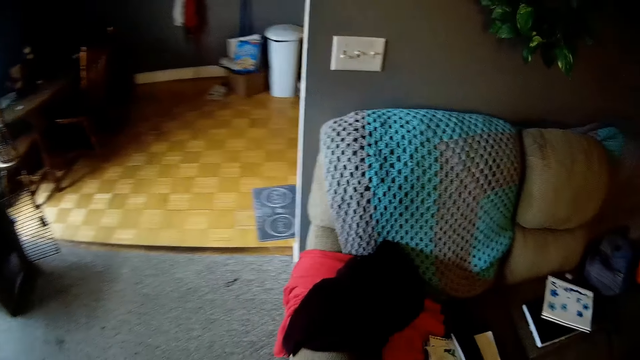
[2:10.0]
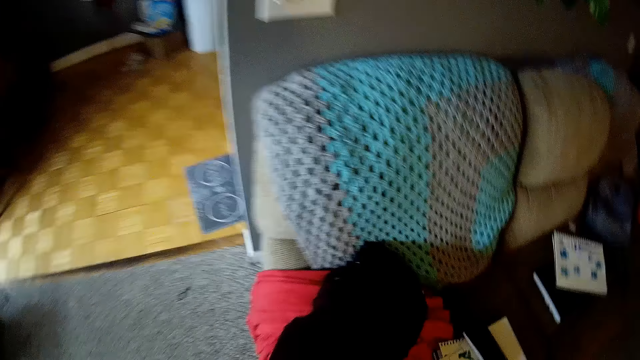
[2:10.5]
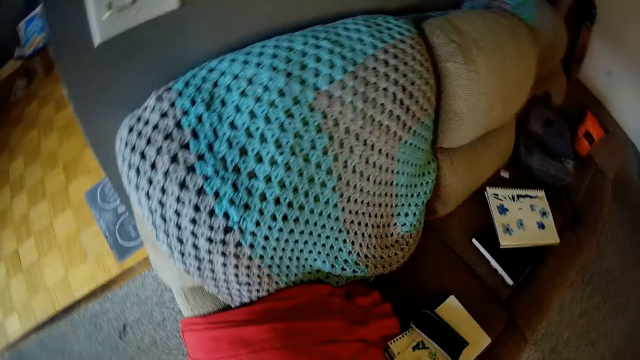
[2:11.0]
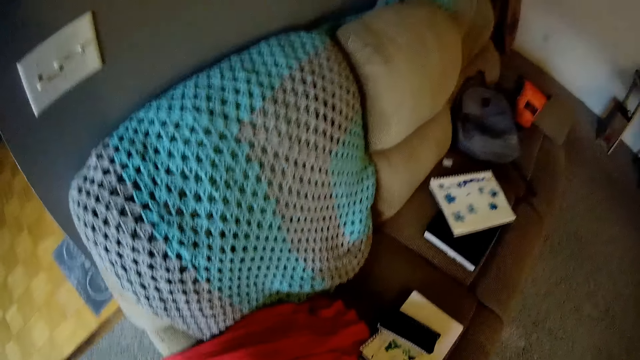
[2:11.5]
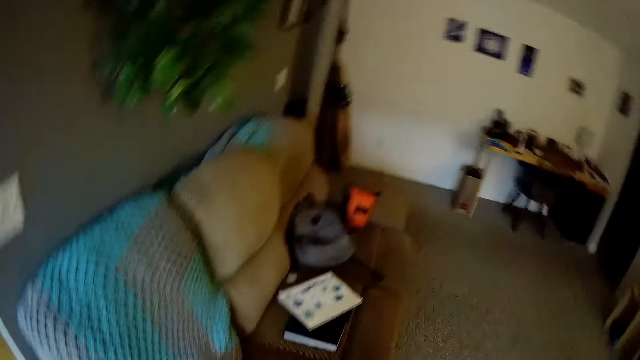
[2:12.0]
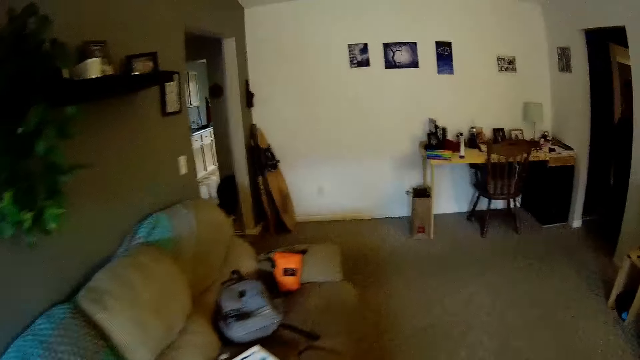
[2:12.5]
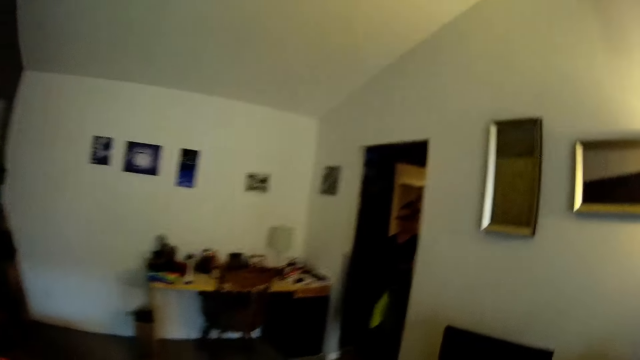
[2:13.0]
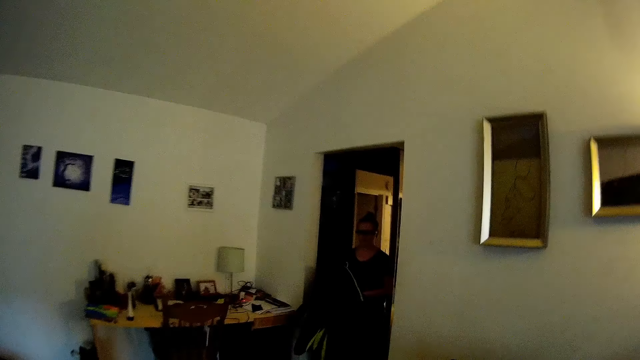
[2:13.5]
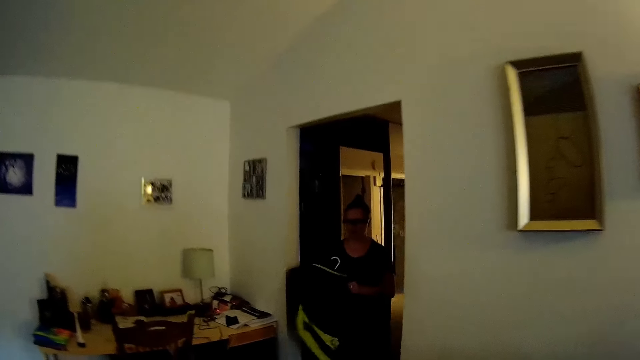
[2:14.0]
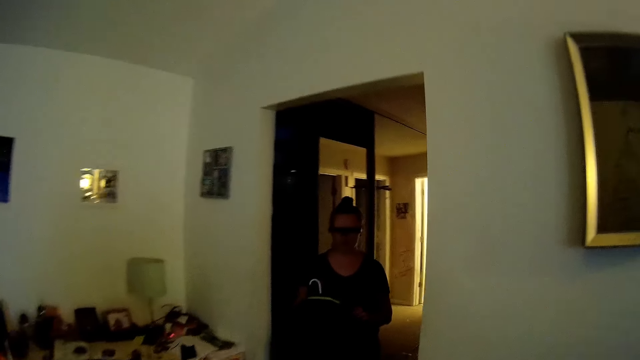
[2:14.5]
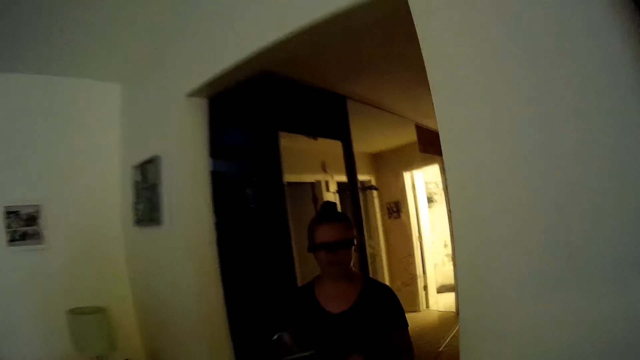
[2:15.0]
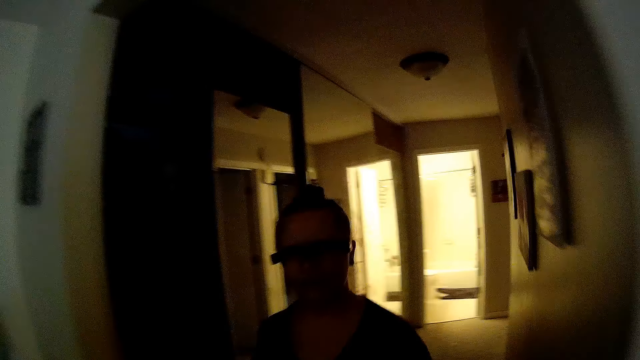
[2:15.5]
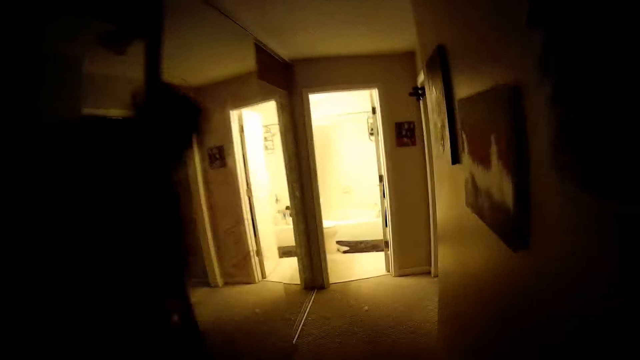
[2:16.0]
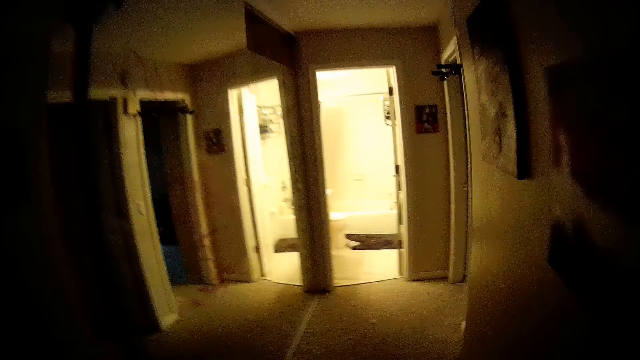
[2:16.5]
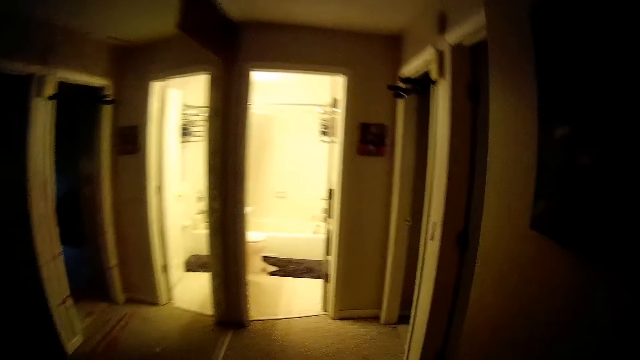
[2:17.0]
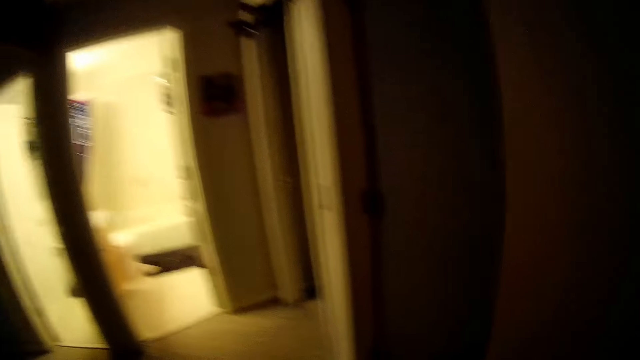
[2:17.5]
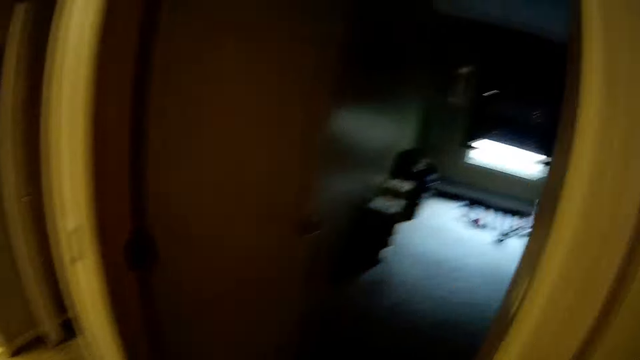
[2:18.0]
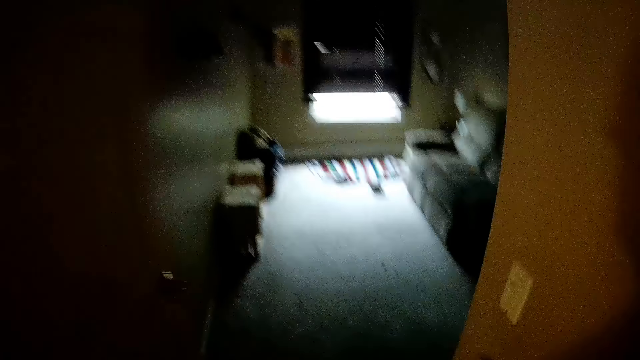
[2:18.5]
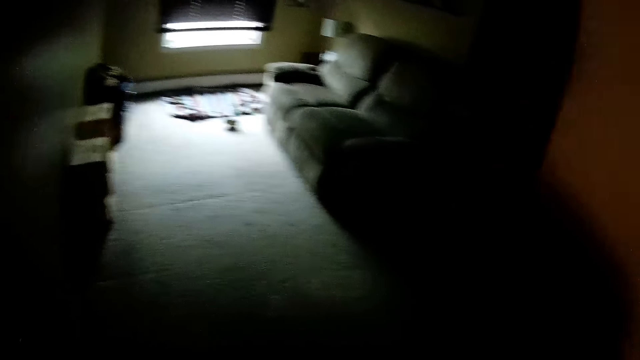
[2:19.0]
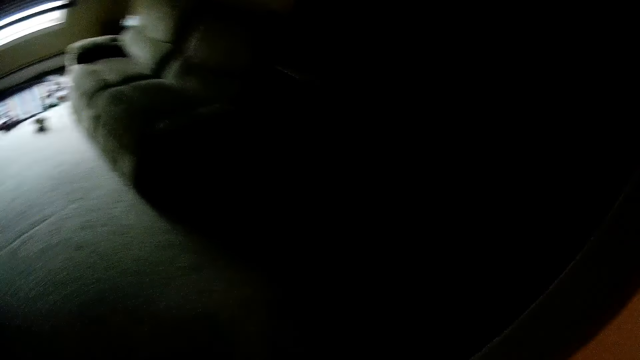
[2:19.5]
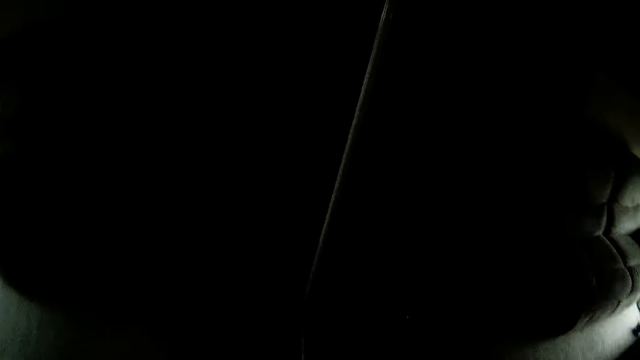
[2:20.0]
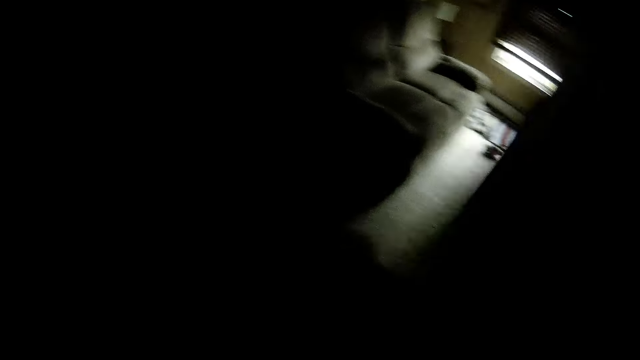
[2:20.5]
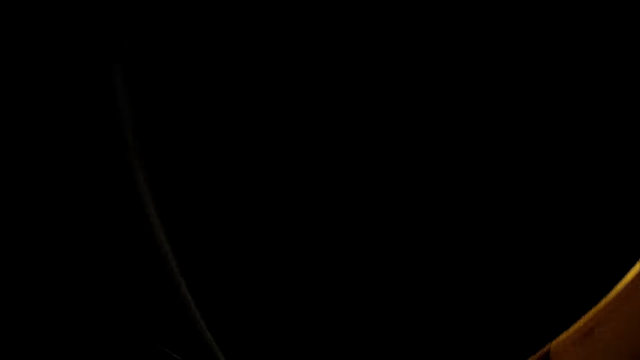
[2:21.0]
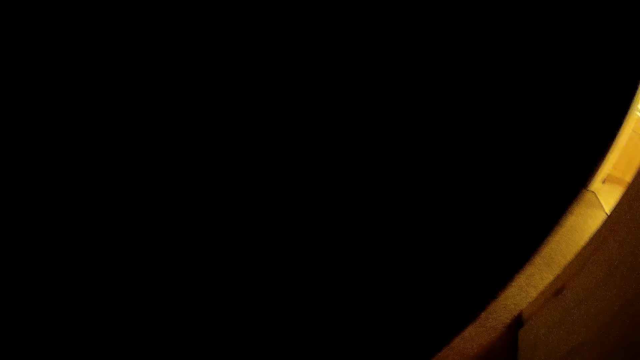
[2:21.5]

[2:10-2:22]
The camera wearer picks up a black dress from a couch with his left hand. The woman hangs clothes on a hanger with her right hand. The camera wearer walks into a room. He opens the door.

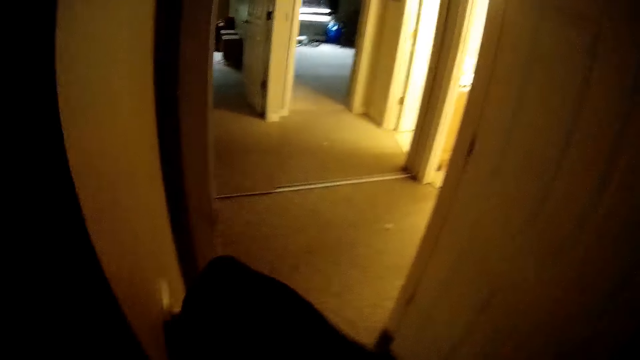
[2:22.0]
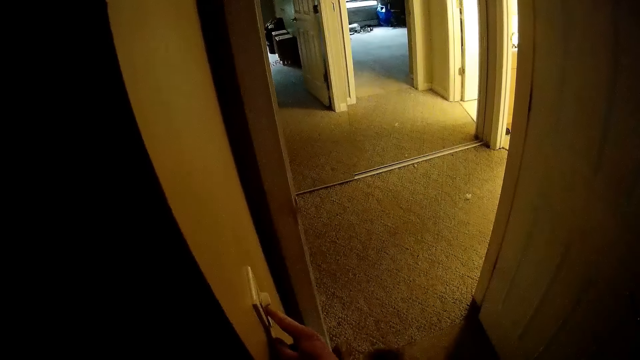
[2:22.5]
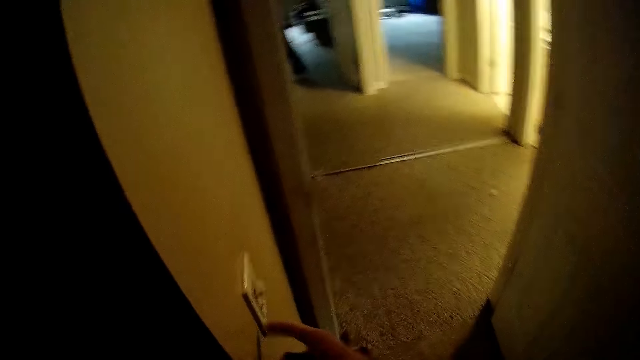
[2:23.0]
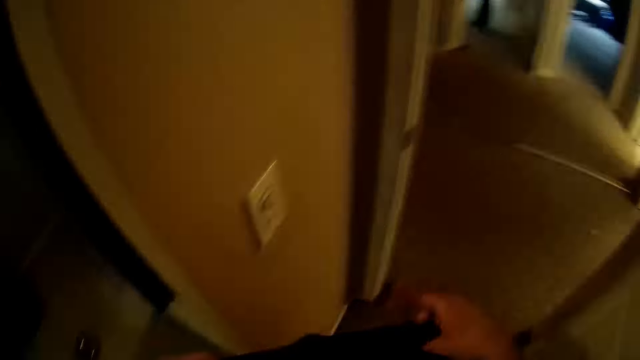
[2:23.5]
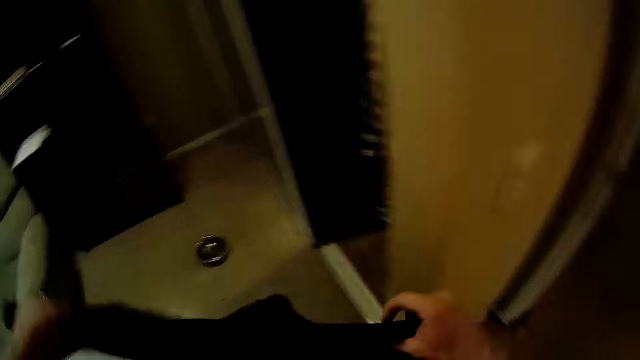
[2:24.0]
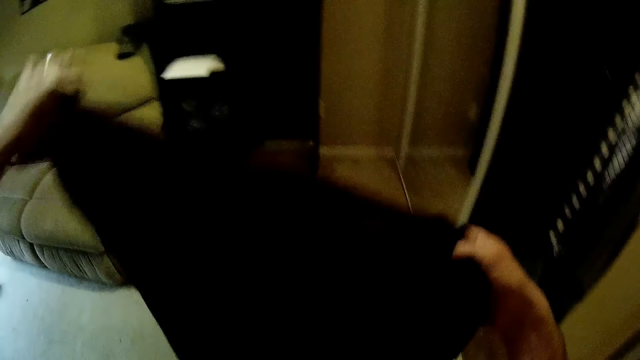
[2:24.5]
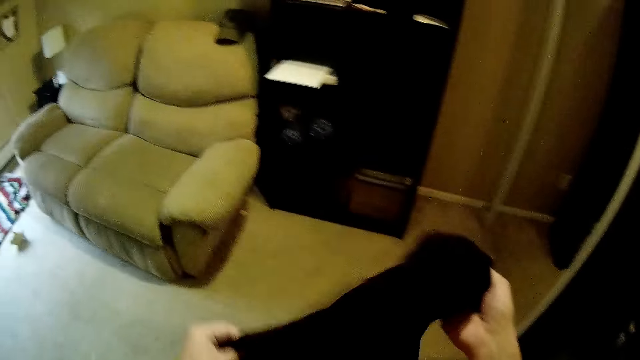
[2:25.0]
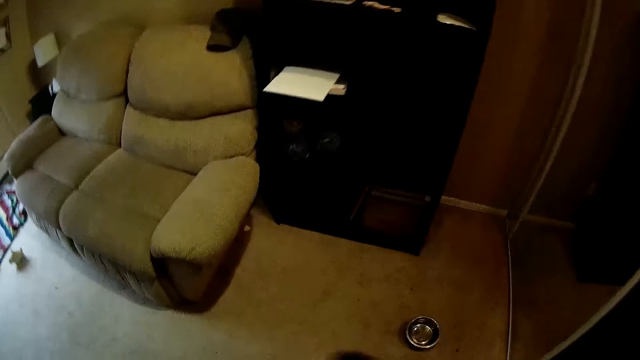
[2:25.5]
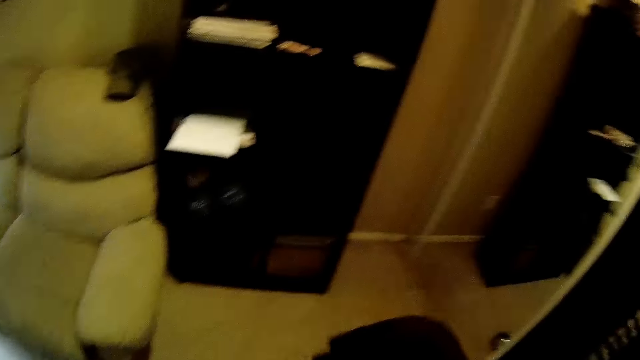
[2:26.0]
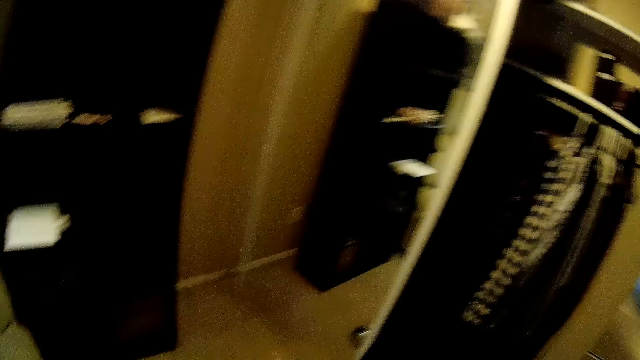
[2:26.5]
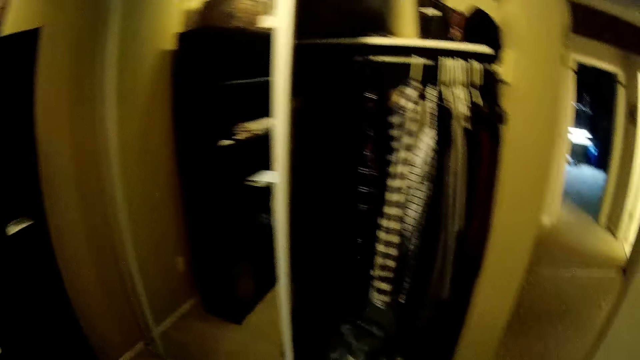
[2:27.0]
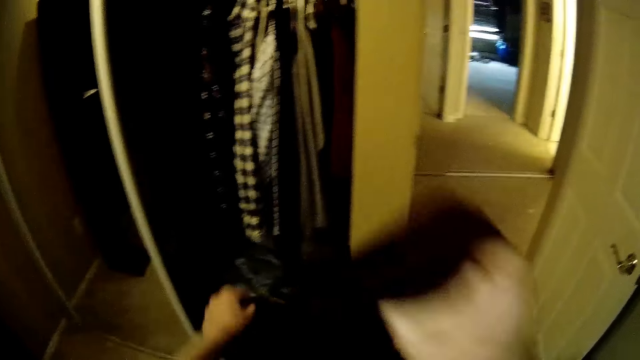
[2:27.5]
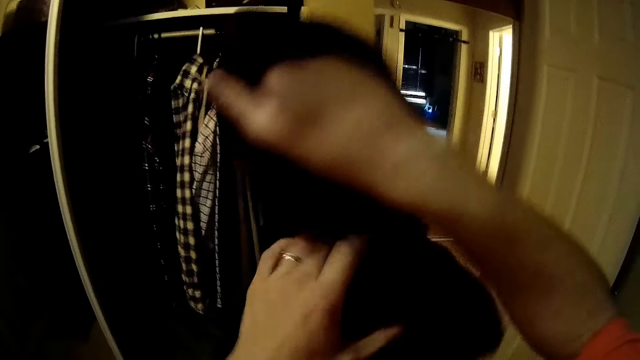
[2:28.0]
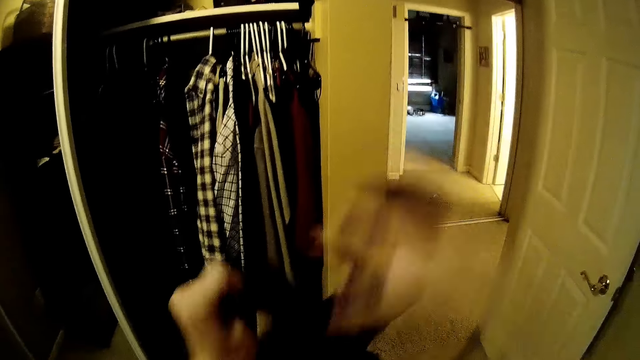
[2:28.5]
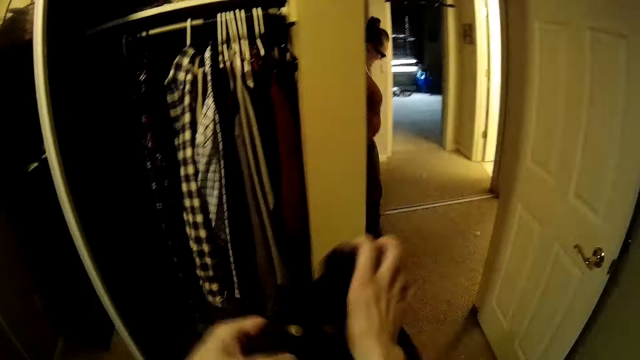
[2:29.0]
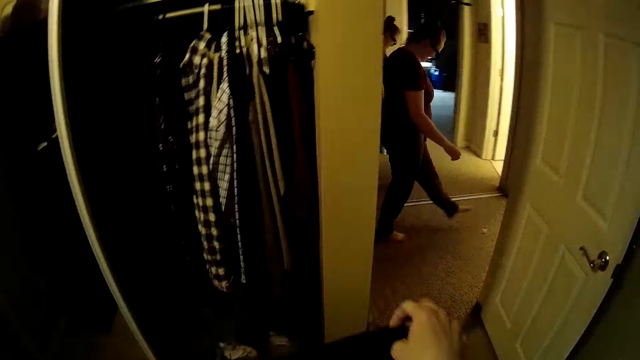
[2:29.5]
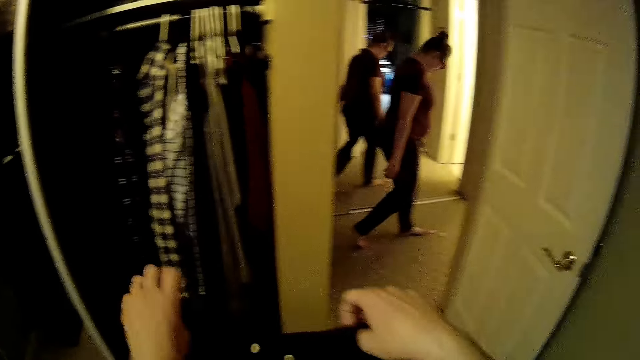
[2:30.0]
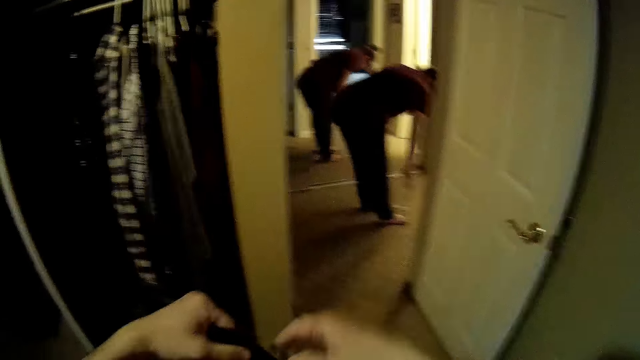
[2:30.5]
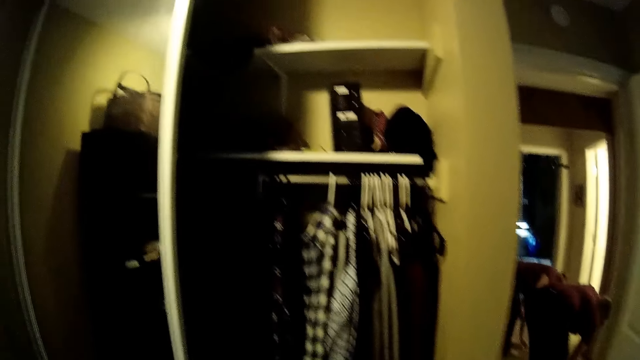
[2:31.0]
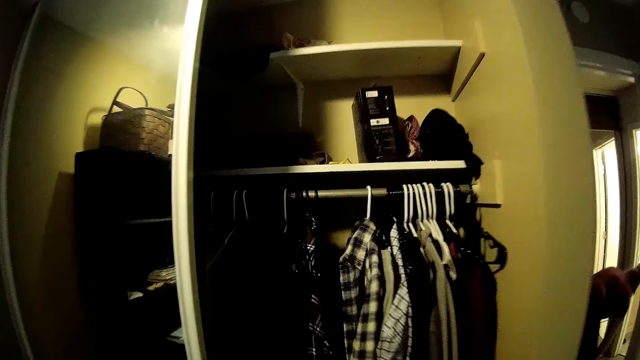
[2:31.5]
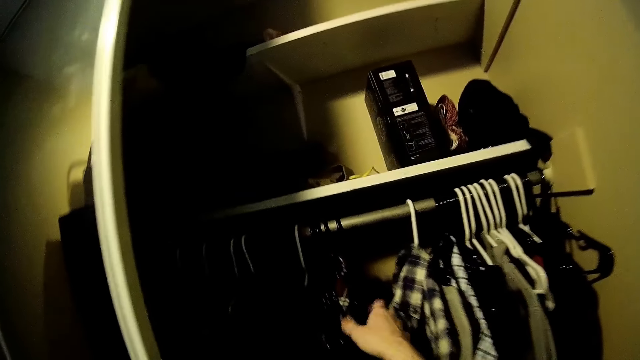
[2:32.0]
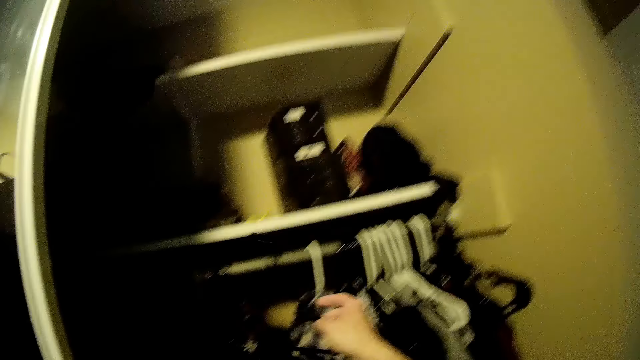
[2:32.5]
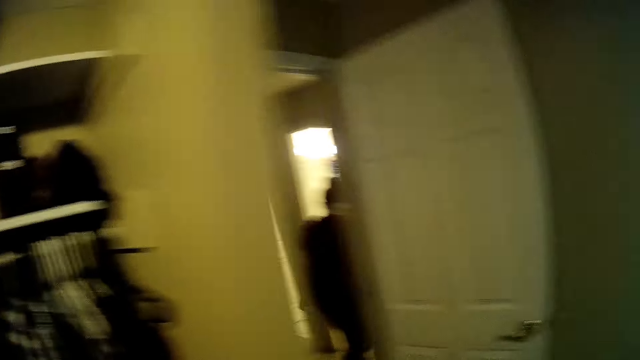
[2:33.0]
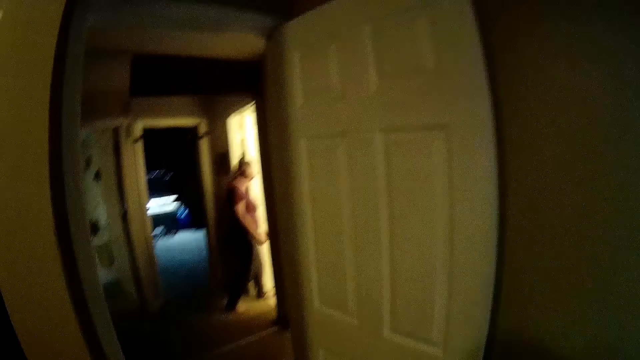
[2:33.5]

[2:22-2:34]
The camera wearer turns on a wall switch with his right hand. He folds the black dress with both hands. He touches the cloth. The woman picks up dirt from the floor with her right hand. The camera wearer picks up a hanger from a wardrobe with his right hand. He hangs the cloth on the wardrobe.
